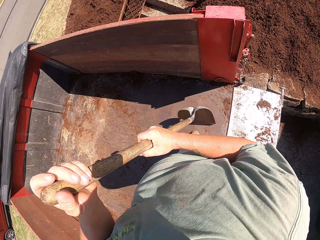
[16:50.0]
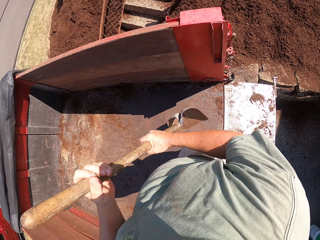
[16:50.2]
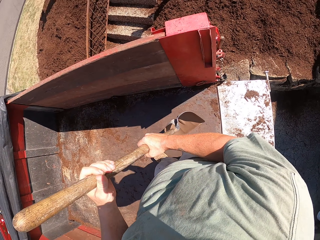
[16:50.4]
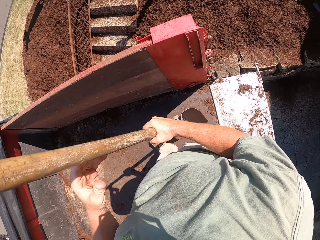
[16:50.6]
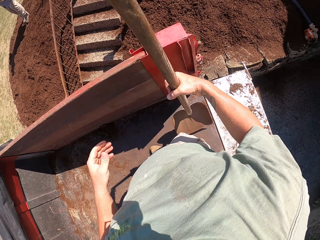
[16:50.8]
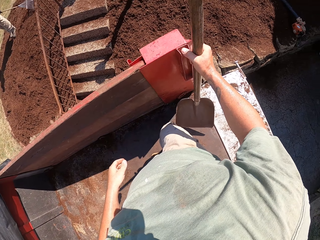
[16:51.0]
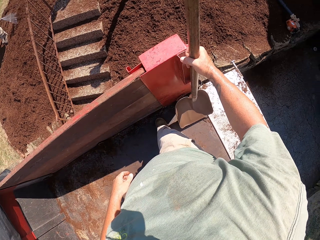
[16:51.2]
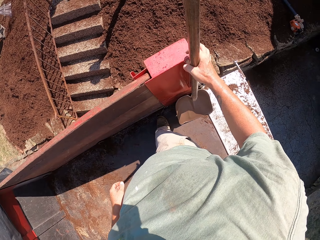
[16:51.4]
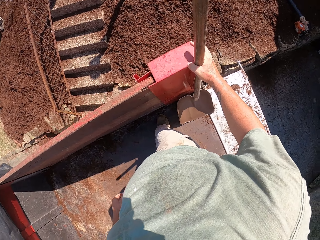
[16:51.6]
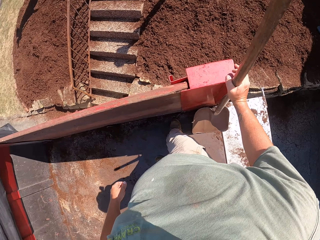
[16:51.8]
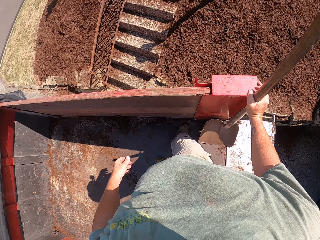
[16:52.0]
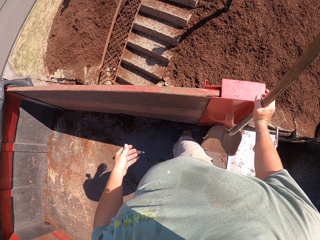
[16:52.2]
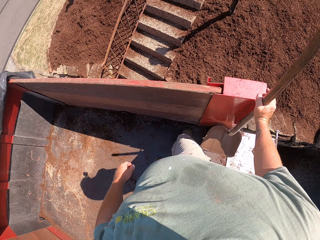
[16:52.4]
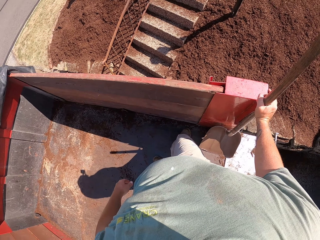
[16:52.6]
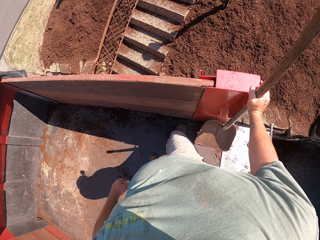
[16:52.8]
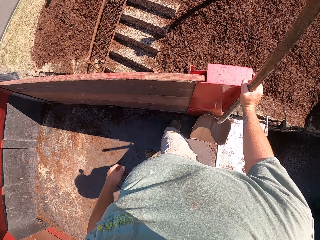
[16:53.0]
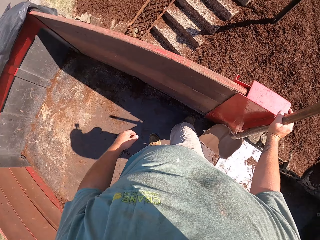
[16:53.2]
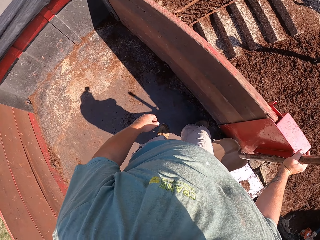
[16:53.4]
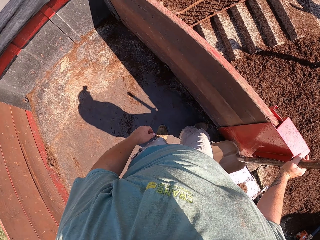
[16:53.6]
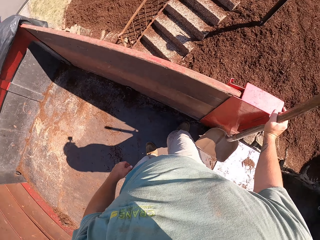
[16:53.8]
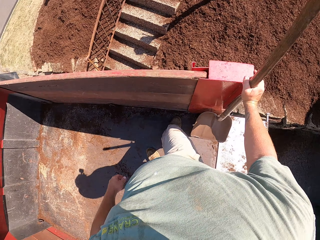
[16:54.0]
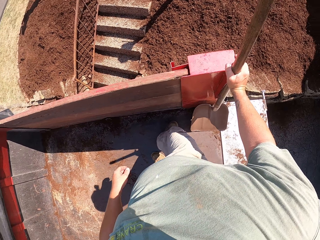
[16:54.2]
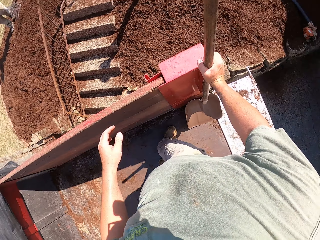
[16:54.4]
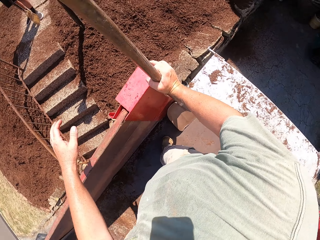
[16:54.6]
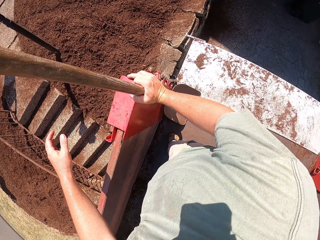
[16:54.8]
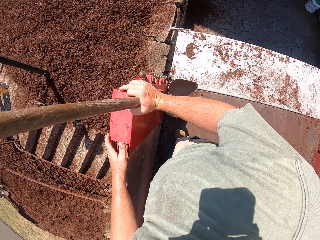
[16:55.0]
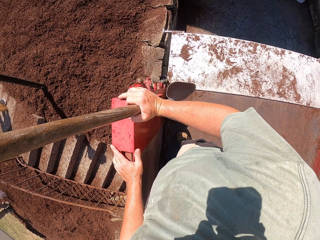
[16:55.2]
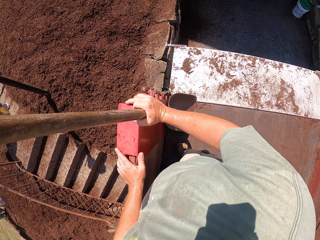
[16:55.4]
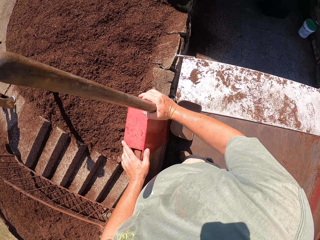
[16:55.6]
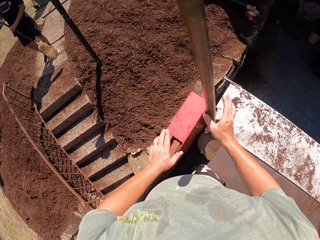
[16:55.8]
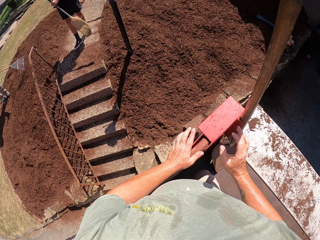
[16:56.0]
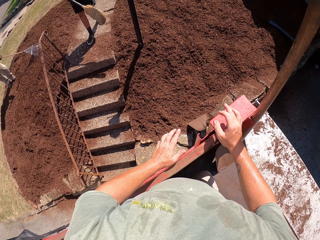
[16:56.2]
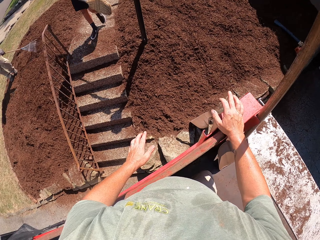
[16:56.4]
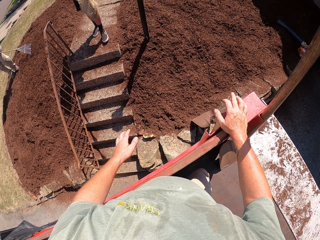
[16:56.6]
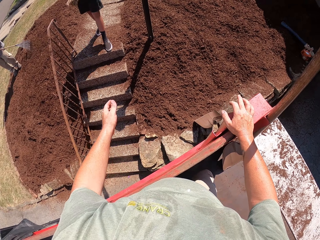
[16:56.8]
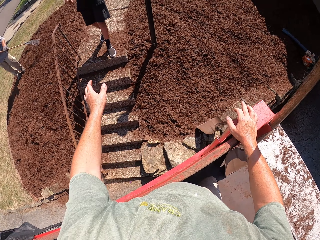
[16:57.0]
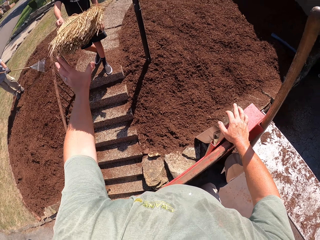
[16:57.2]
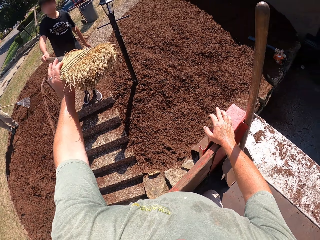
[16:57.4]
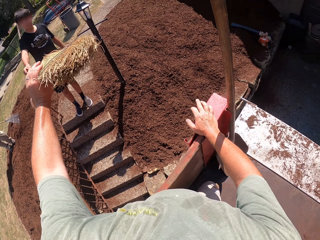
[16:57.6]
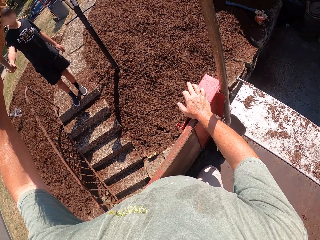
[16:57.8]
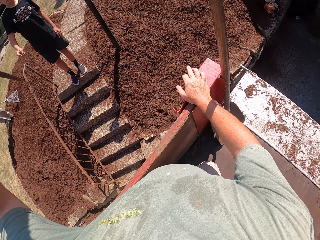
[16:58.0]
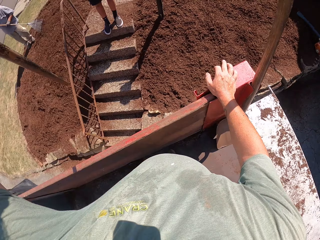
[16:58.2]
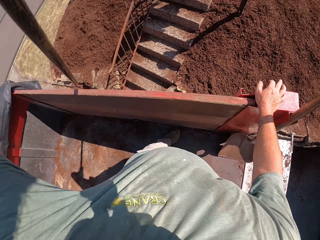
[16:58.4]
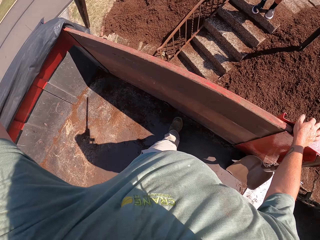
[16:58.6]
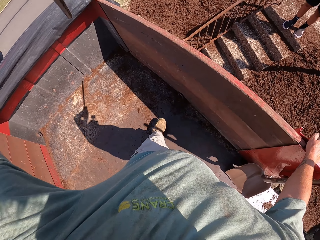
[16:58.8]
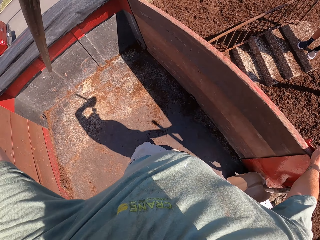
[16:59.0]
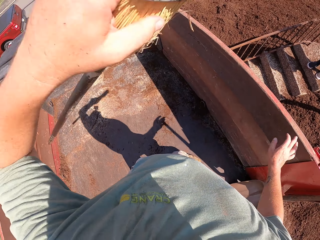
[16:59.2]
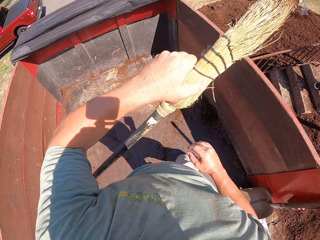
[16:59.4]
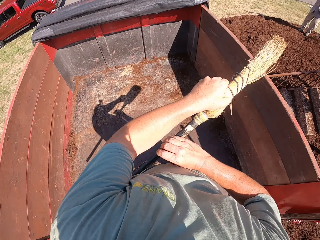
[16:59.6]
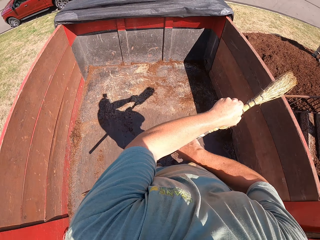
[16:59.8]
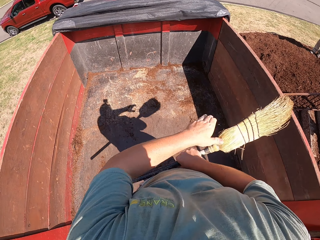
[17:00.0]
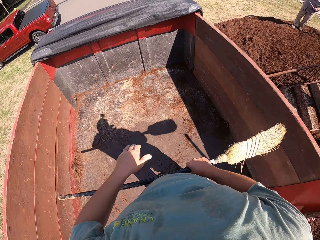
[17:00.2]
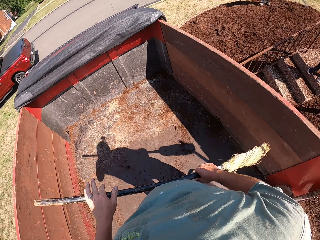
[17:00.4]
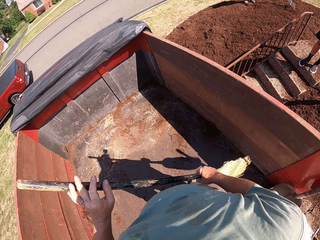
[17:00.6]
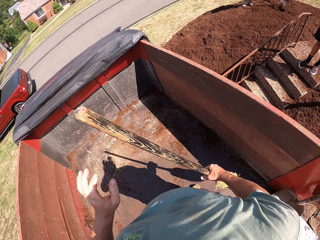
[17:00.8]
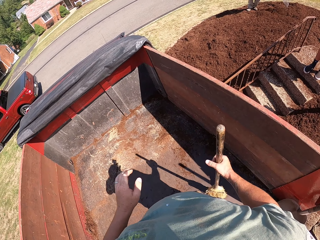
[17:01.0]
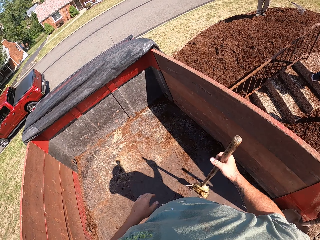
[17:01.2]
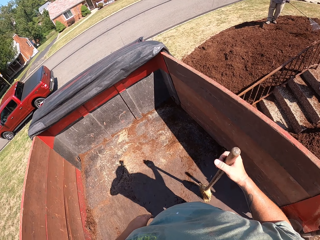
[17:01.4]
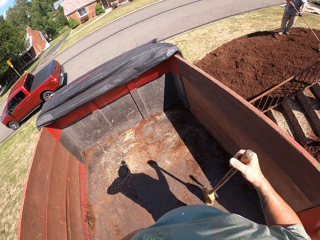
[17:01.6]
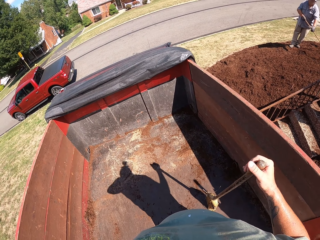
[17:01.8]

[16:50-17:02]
The camera wearer takes a broom from another man.

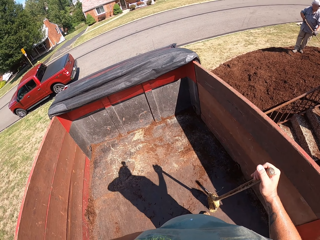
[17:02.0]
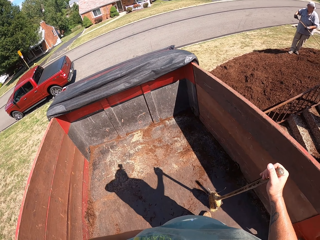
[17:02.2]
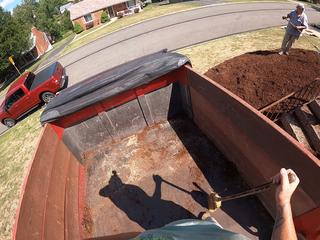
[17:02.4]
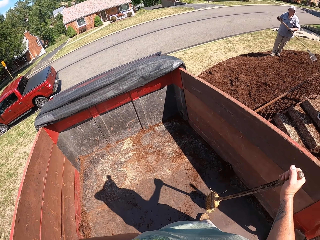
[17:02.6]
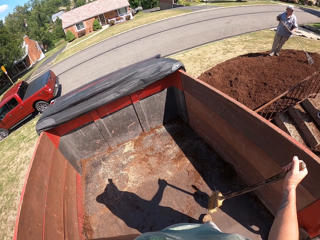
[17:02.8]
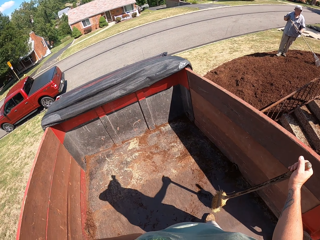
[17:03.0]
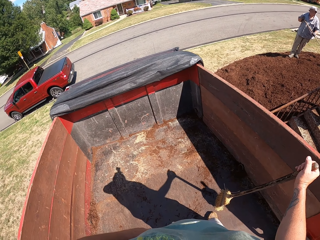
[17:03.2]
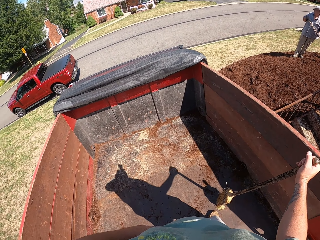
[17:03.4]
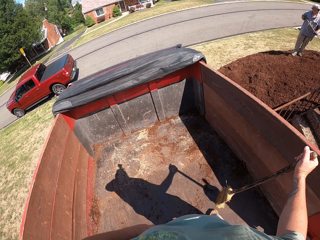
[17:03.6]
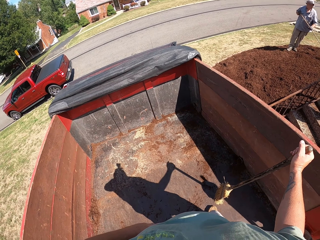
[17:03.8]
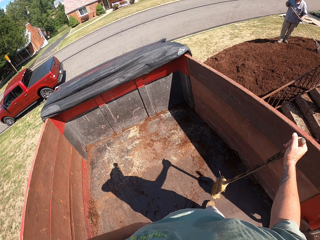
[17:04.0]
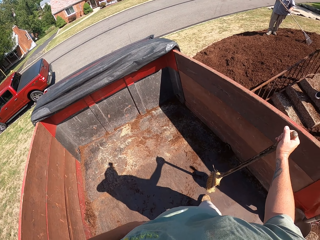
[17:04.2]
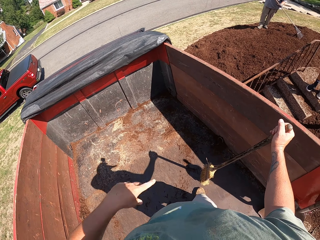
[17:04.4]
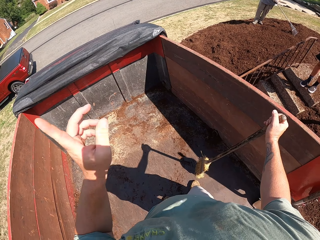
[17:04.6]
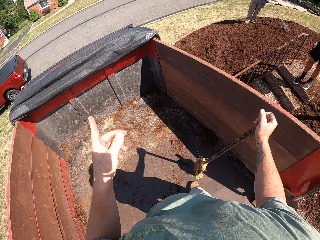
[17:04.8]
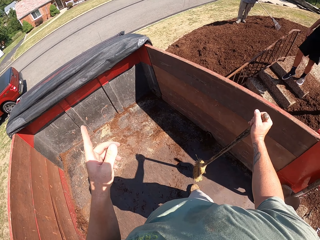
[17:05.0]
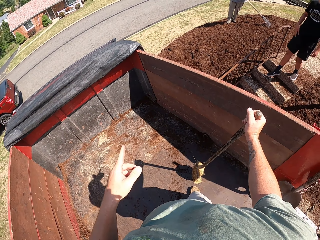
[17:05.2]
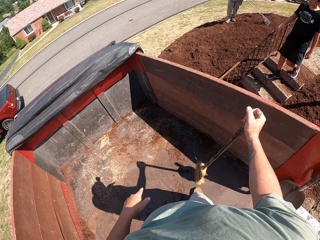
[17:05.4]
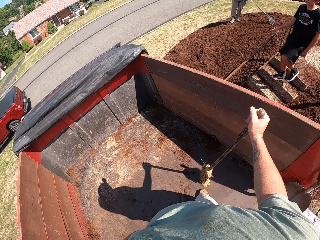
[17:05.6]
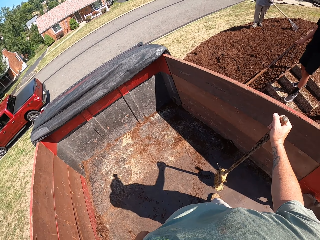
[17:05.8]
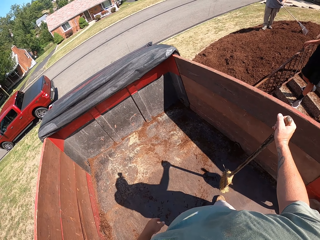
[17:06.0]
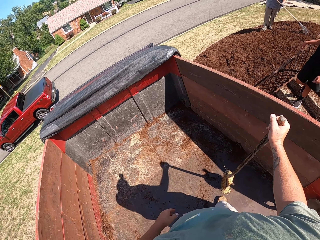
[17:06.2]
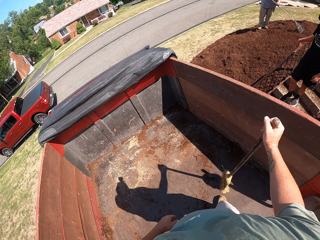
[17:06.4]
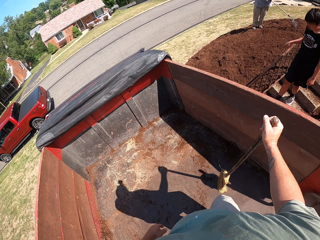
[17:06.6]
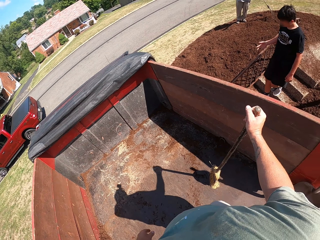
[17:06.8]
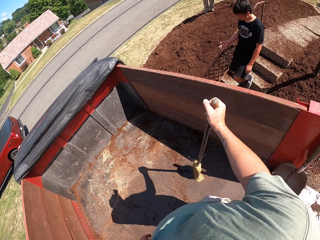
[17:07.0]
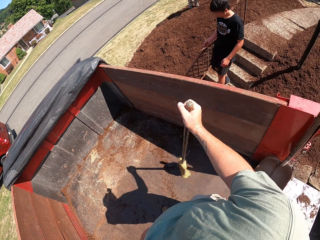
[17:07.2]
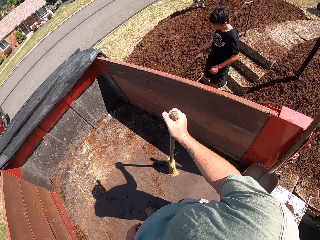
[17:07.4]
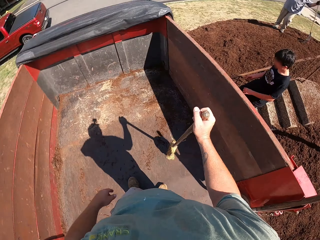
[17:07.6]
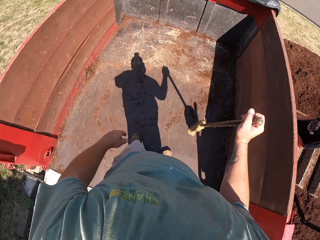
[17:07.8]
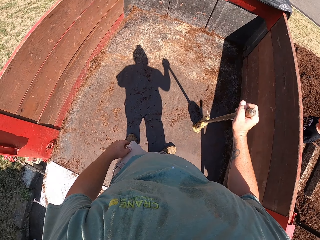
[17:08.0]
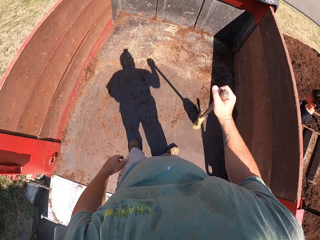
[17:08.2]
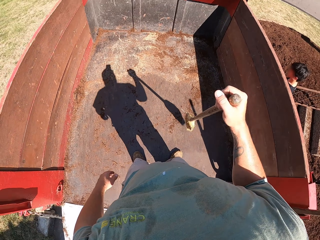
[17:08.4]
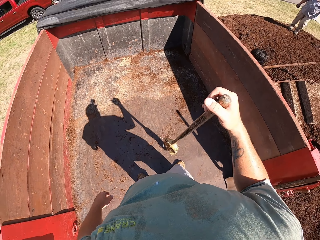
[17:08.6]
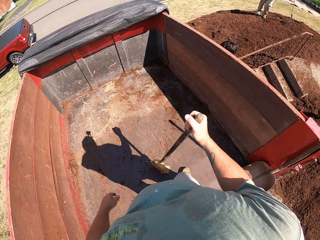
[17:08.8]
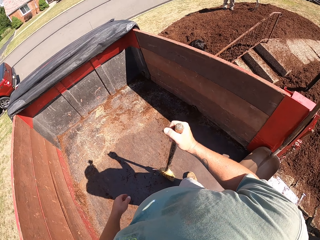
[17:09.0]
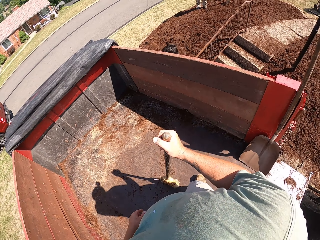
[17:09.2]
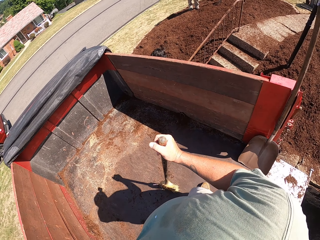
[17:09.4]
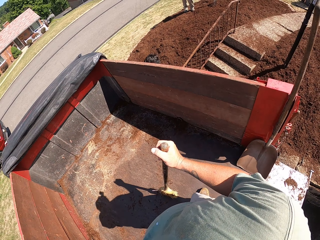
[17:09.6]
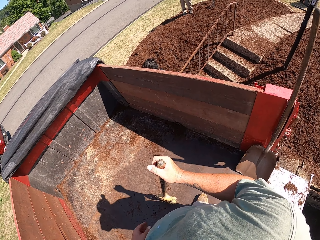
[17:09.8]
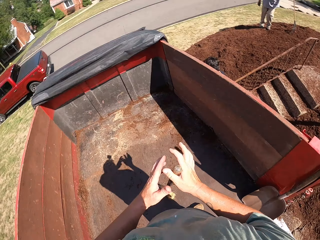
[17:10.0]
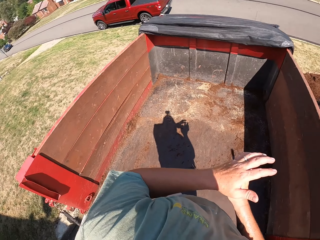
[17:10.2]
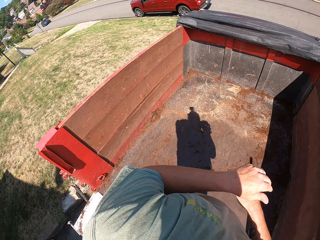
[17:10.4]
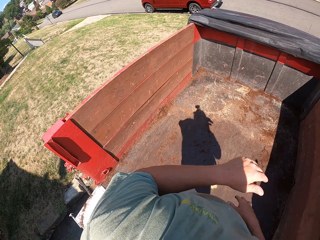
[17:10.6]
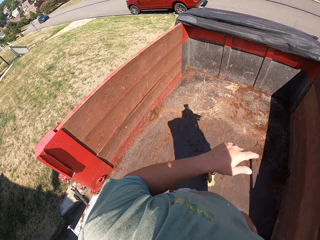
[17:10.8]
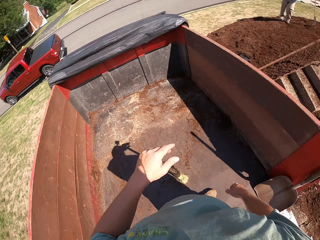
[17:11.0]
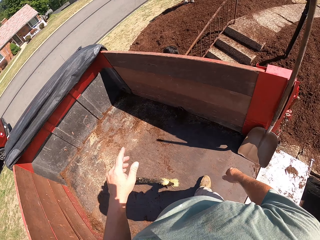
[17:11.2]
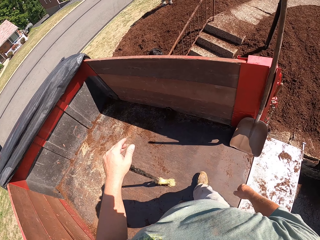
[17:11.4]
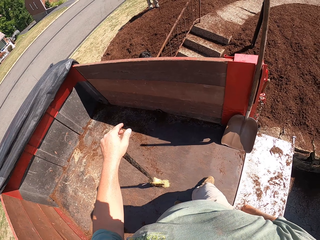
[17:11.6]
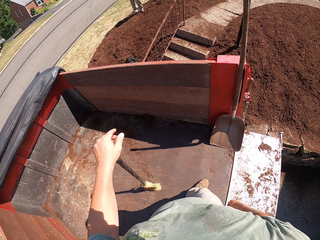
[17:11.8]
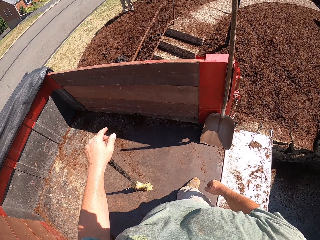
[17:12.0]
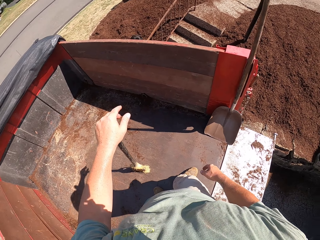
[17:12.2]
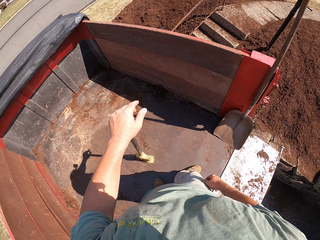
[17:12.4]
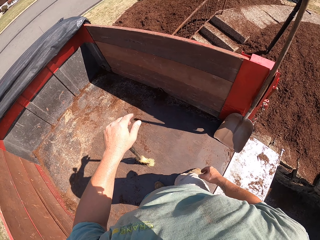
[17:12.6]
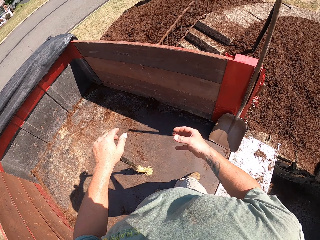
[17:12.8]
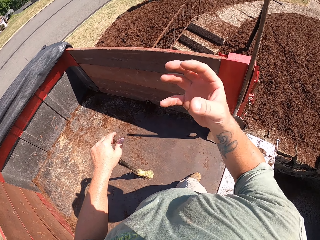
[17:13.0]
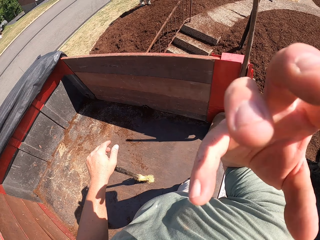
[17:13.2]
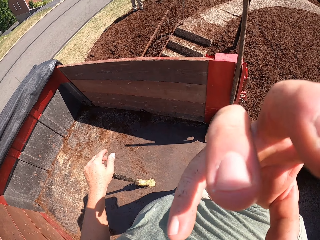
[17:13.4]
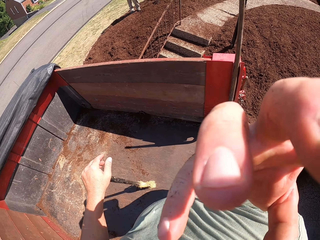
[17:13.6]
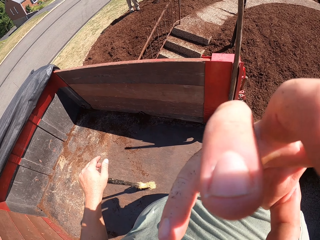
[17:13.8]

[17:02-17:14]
The camera wearer points a finger at some direction. The other man walks down the stairs.
